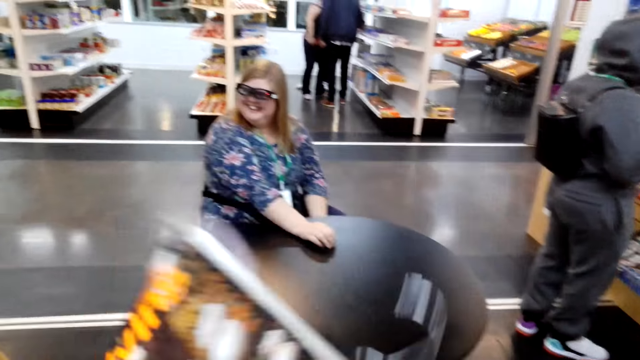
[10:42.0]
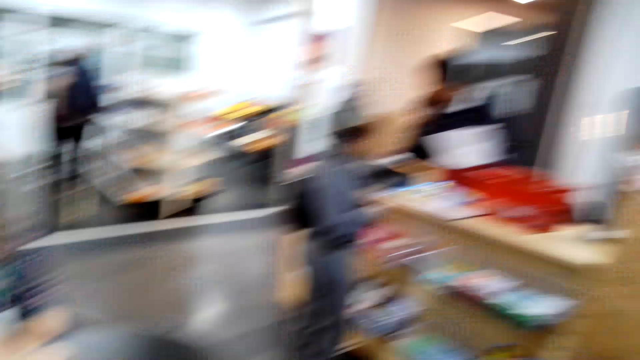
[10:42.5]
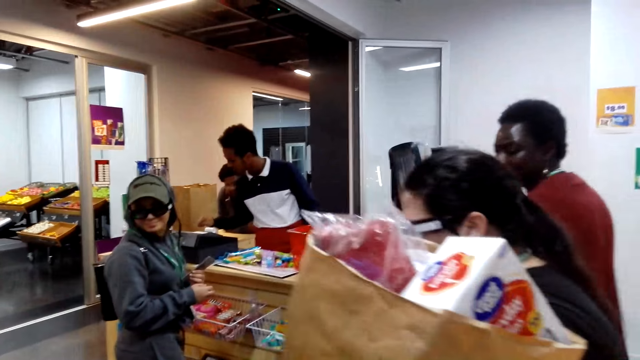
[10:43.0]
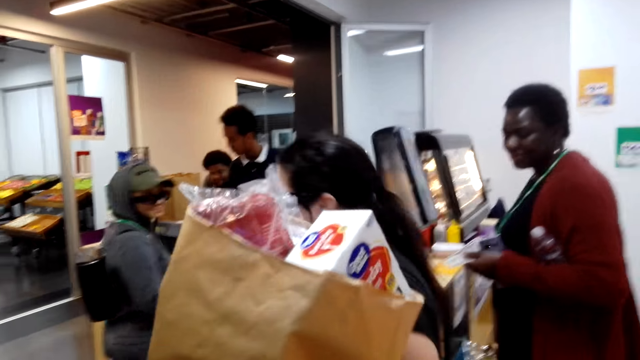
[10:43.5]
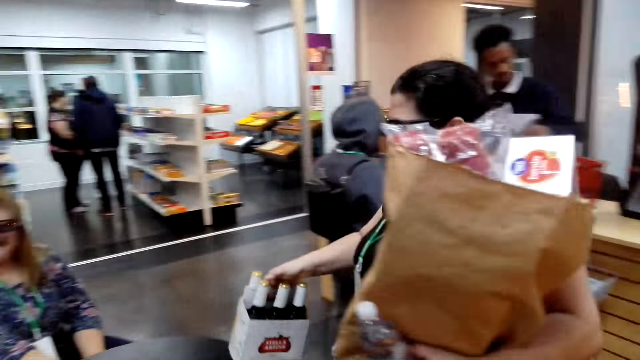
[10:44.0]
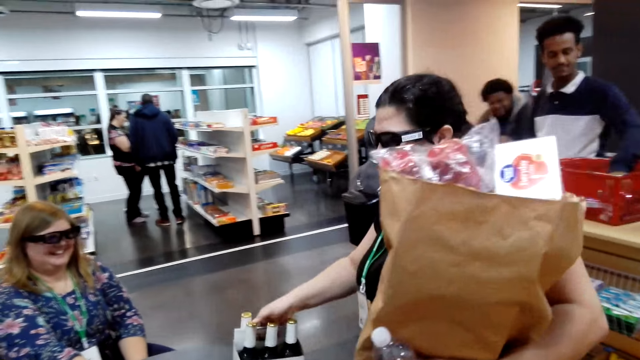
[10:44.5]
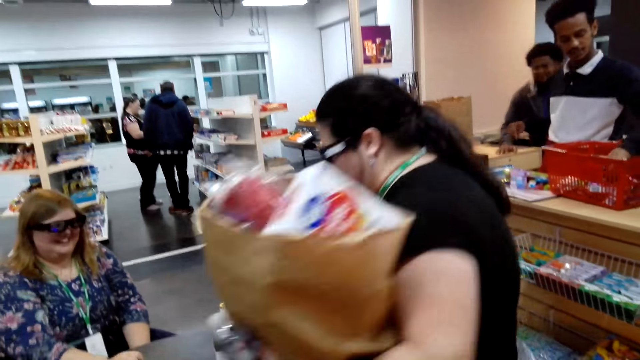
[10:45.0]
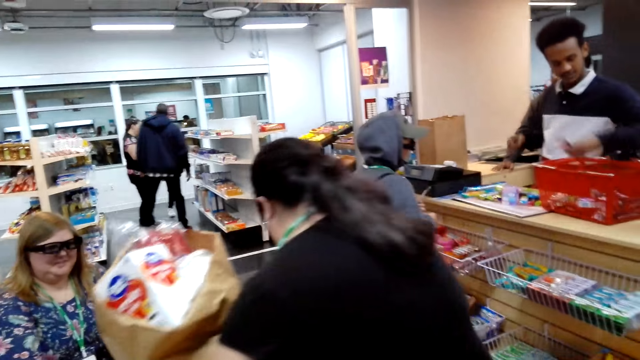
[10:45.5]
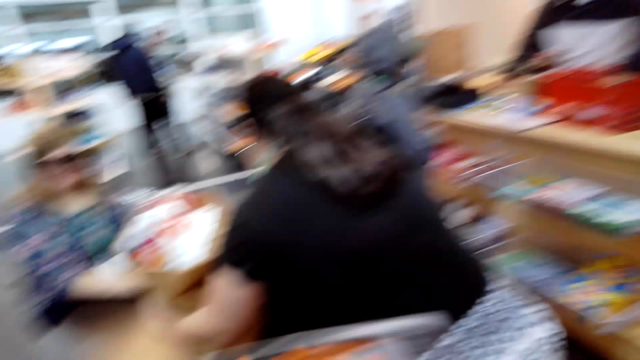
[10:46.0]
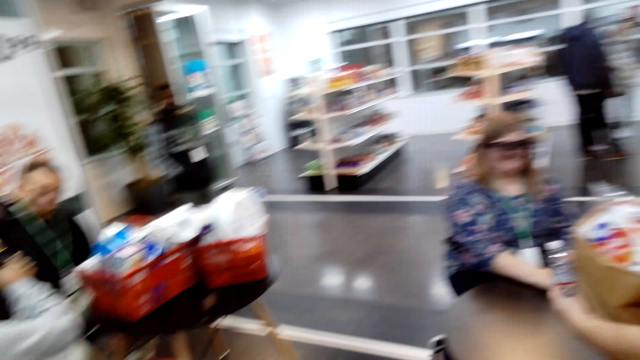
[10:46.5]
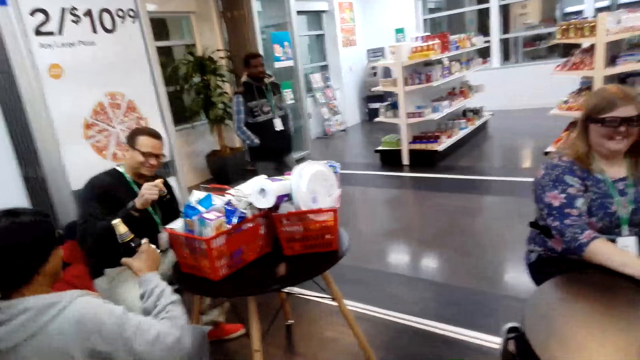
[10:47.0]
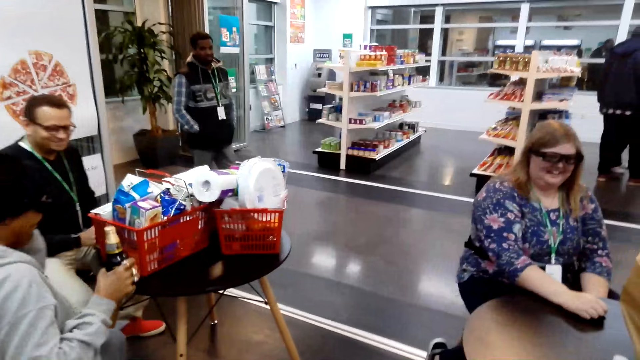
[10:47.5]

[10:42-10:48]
The camera wearer adjusts the shirt. They put the cloth in the basket. They look around in the supermarket.

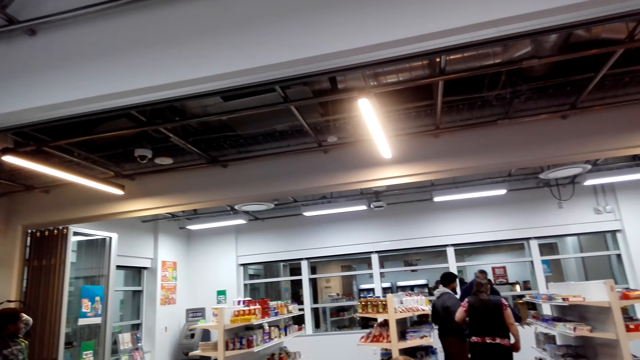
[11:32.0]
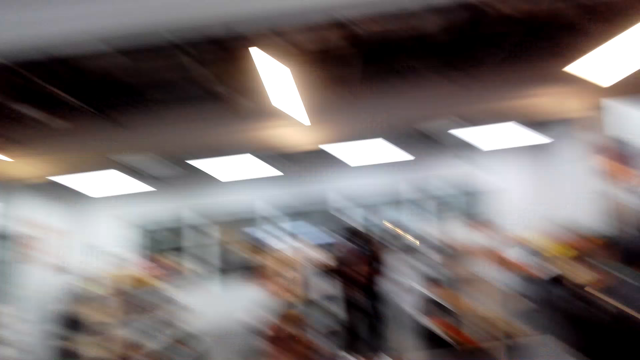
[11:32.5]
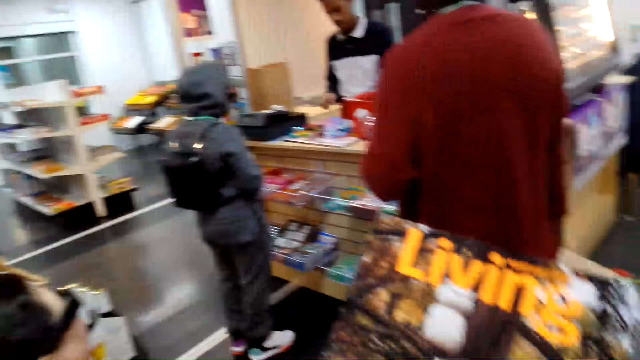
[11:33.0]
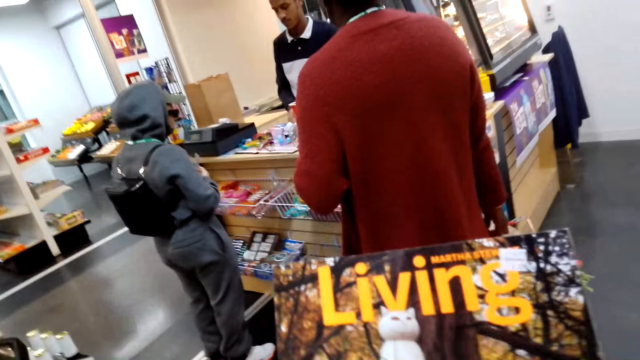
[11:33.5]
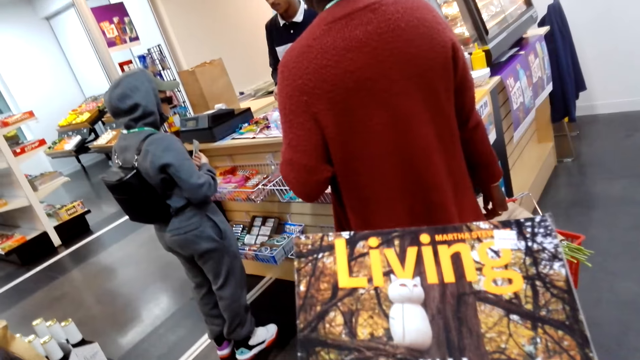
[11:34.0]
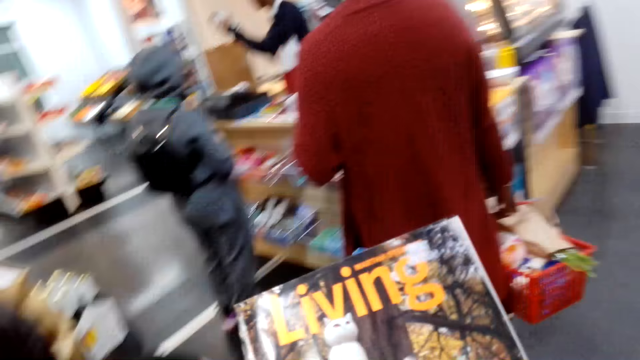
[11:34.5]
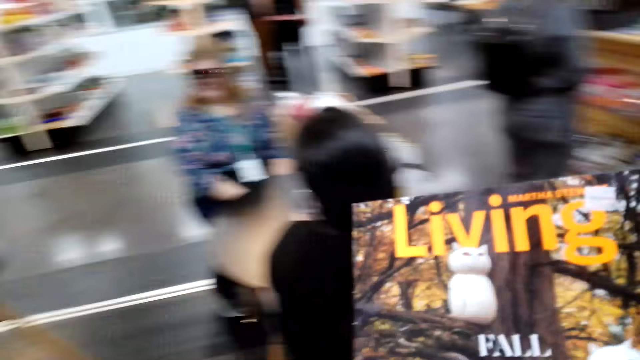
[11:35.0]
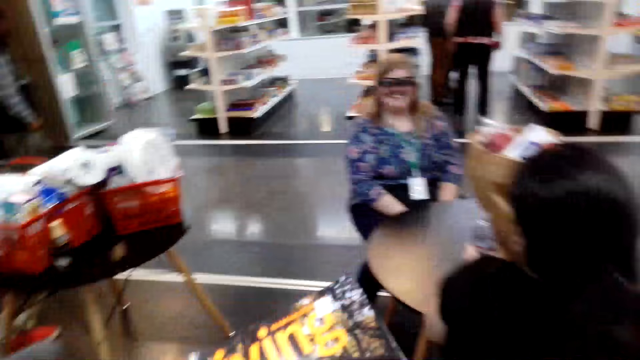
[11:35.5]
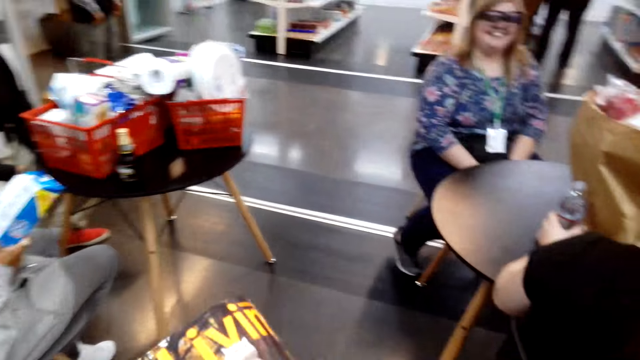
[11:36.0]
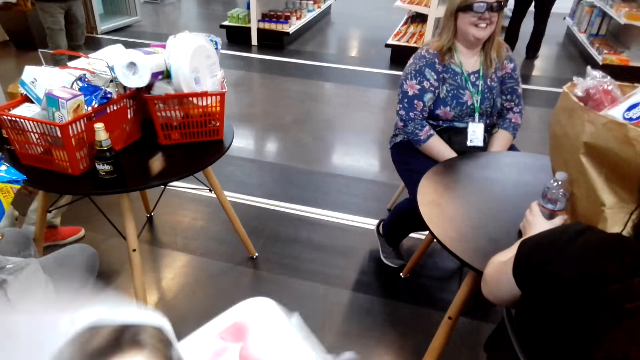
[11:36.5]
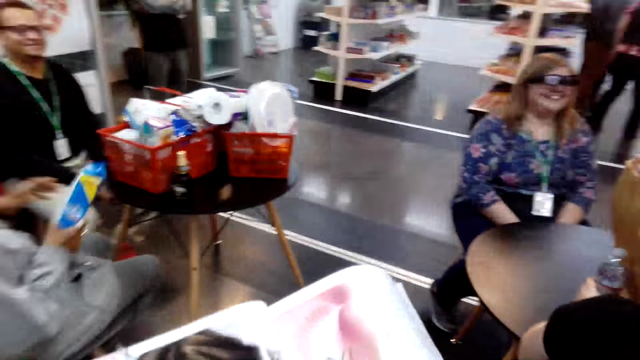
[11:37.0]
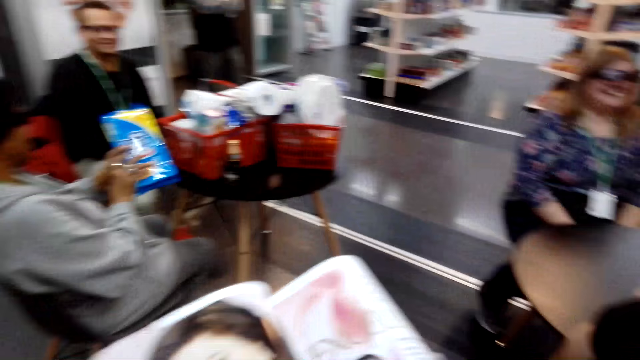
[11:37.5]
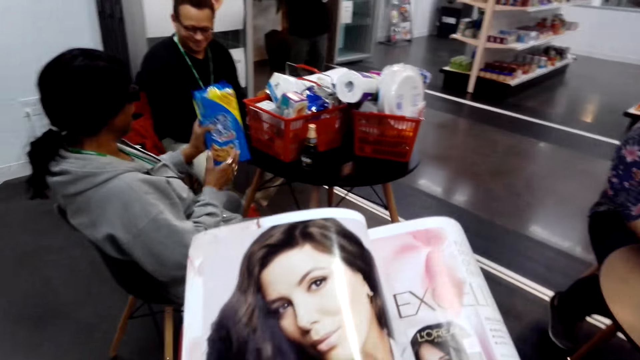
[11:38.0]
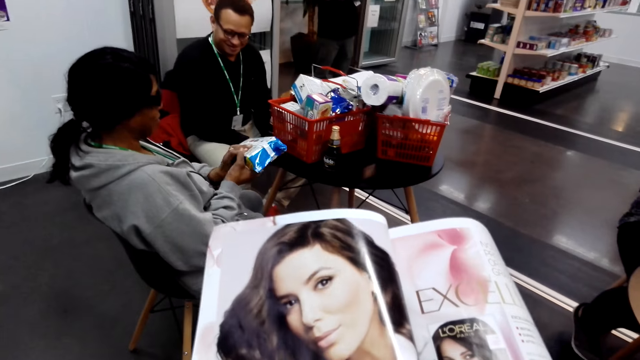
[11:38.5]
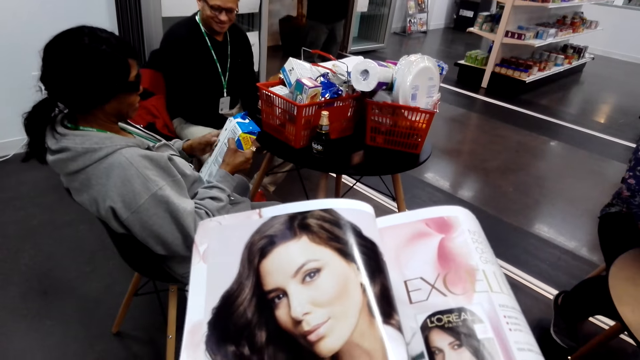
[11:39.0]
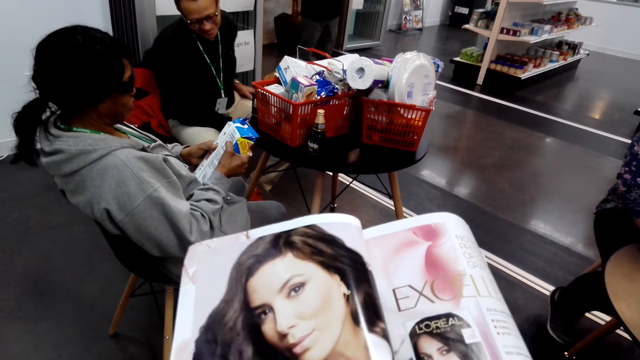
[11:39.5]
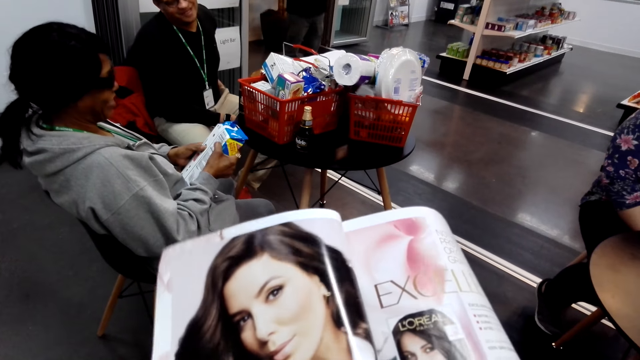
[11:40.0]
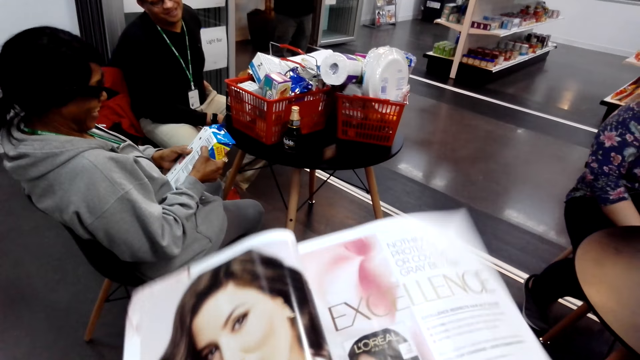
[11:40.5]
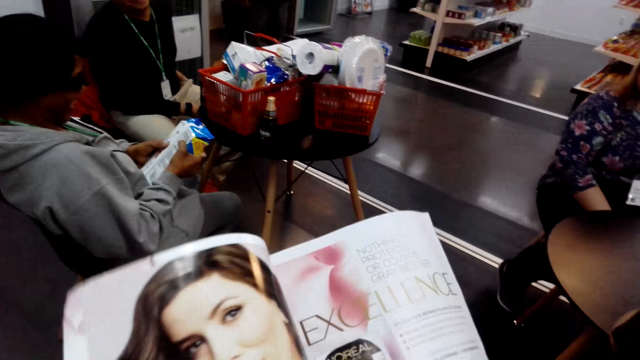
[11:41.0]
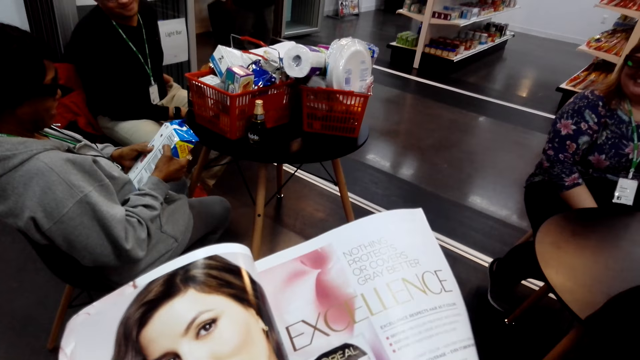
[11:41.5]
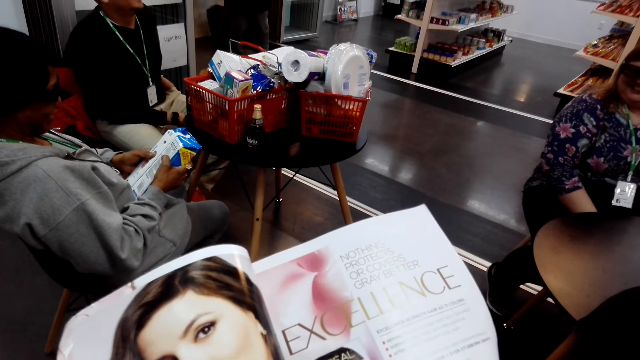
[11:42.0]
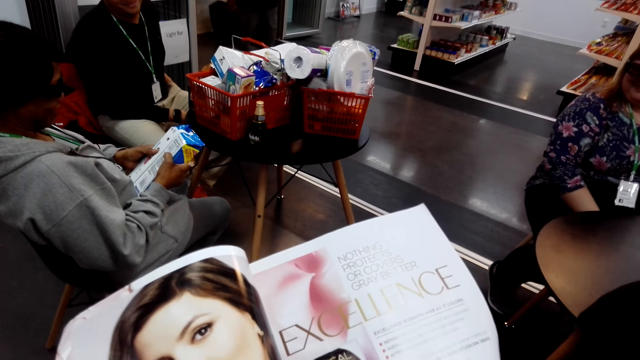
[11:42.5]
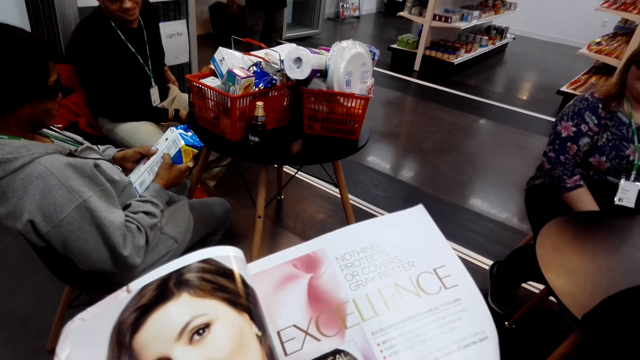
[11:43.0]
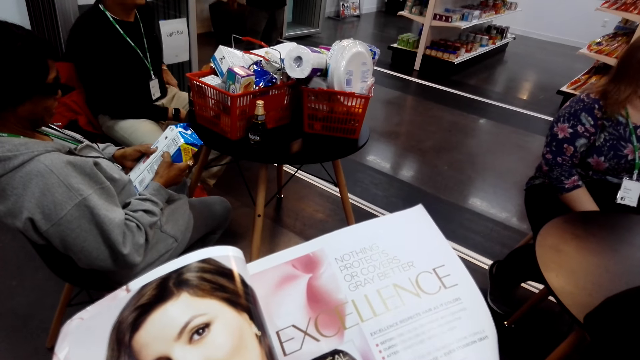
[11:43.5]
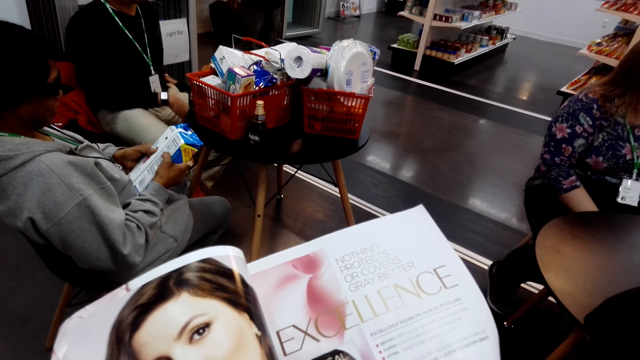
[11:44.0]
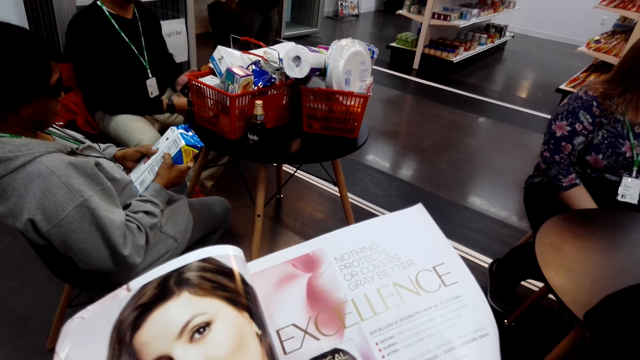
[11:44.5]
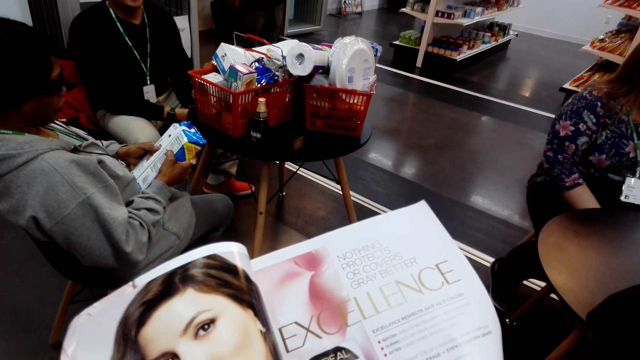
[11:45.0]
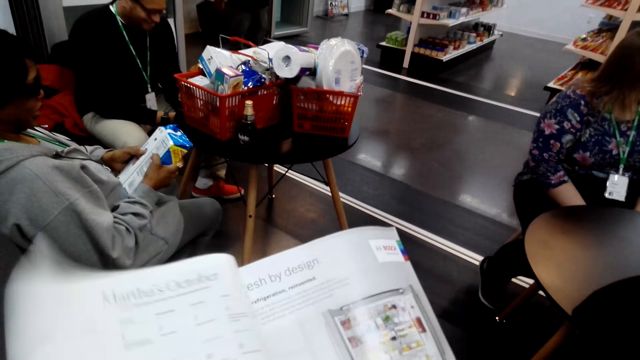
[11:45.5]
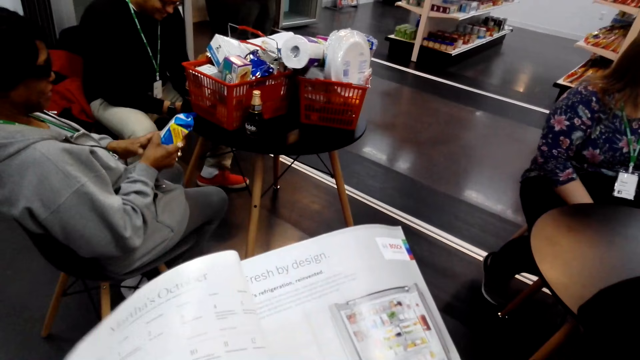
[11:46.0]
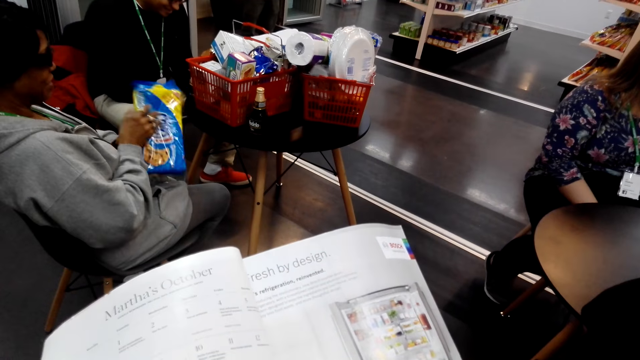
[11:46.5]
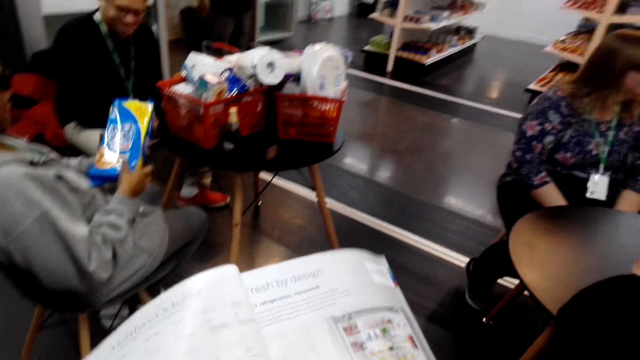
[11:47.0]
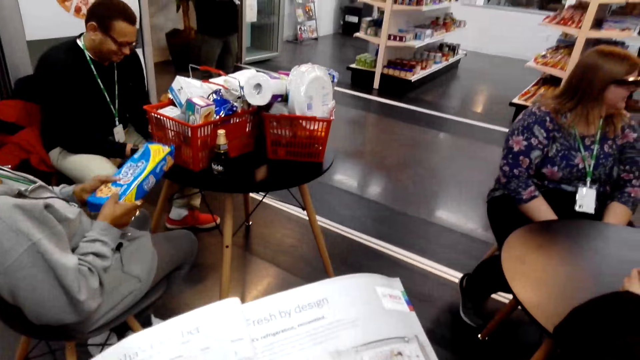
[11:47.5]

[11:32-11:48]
The camera wearer views the magazine. They turn a magazine page. They view the magazine. They turn a magazine page. They view the magazine.
